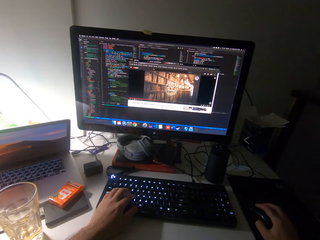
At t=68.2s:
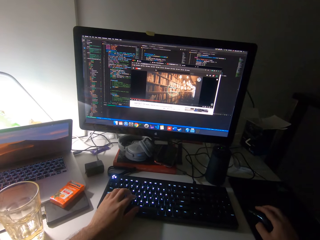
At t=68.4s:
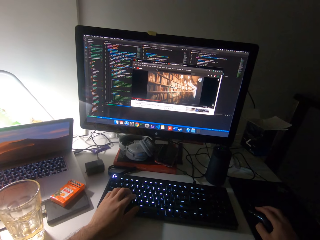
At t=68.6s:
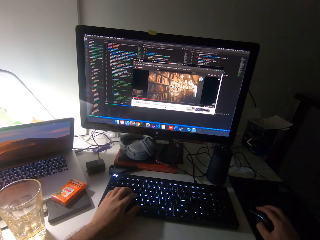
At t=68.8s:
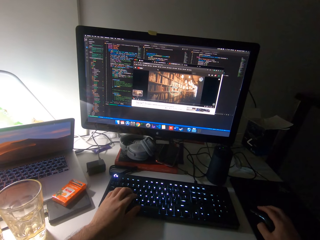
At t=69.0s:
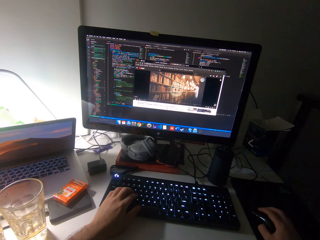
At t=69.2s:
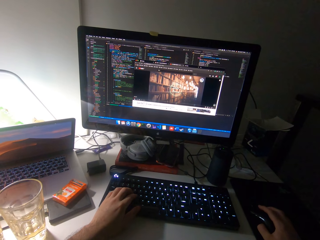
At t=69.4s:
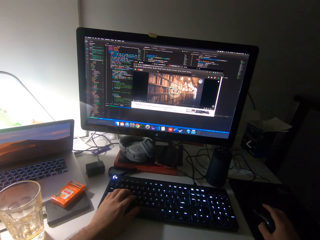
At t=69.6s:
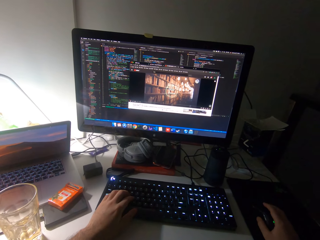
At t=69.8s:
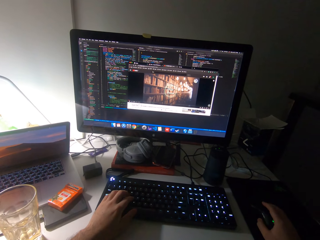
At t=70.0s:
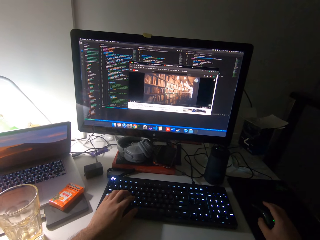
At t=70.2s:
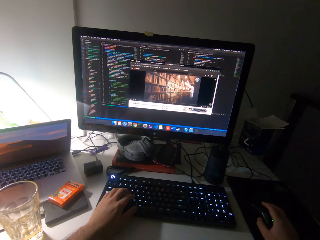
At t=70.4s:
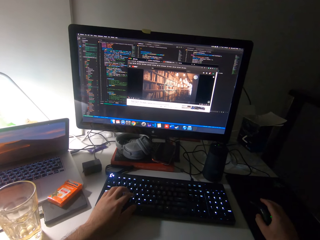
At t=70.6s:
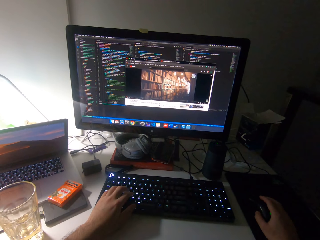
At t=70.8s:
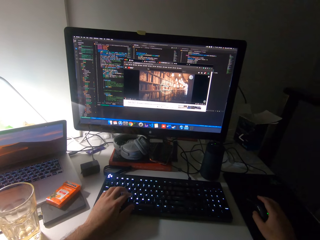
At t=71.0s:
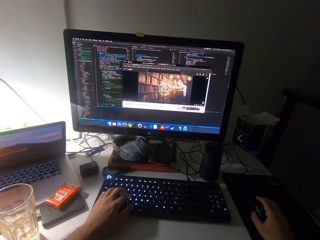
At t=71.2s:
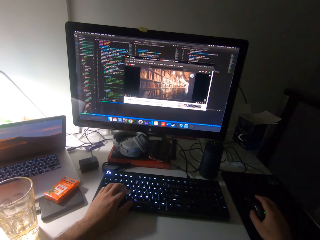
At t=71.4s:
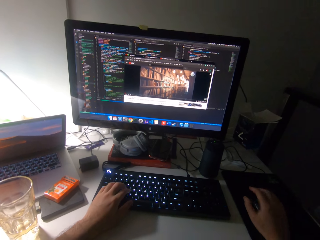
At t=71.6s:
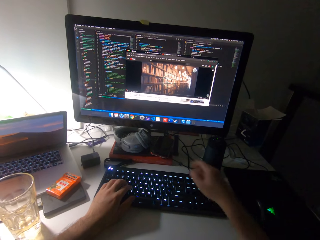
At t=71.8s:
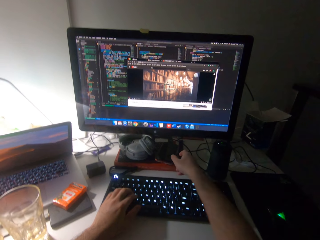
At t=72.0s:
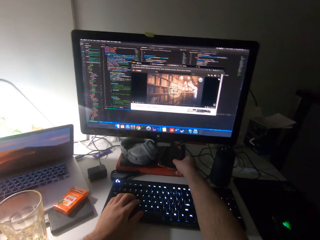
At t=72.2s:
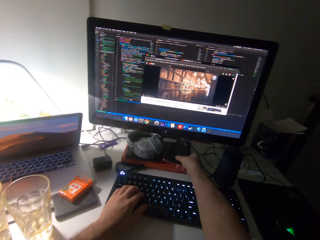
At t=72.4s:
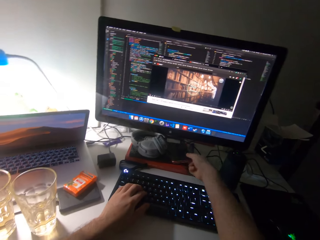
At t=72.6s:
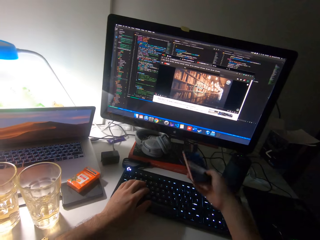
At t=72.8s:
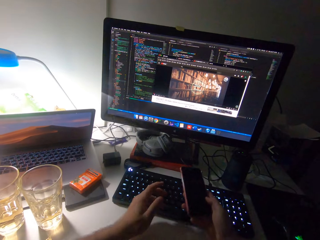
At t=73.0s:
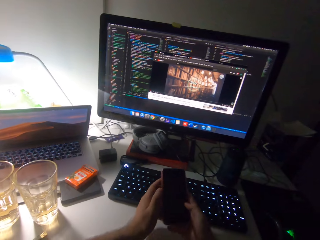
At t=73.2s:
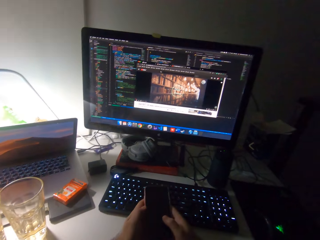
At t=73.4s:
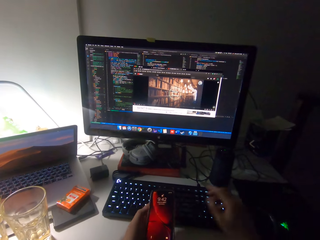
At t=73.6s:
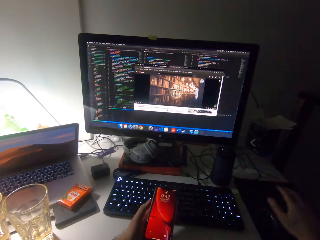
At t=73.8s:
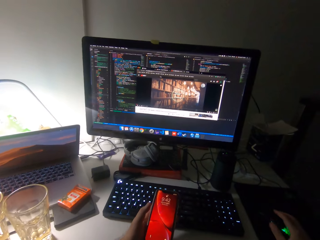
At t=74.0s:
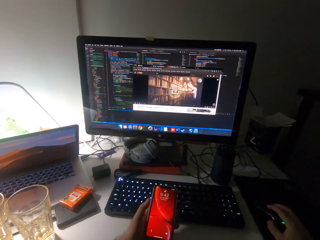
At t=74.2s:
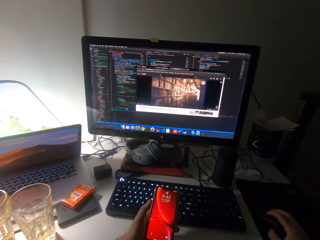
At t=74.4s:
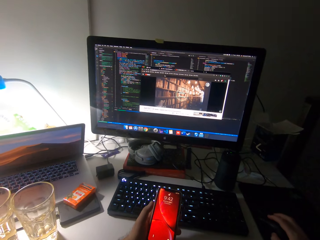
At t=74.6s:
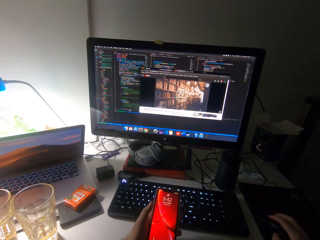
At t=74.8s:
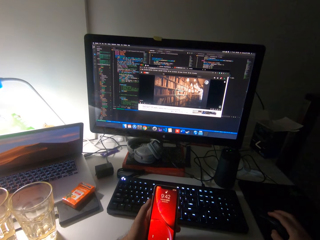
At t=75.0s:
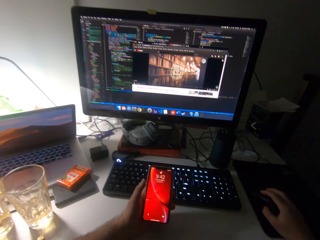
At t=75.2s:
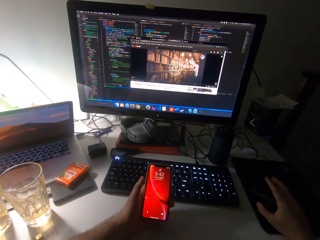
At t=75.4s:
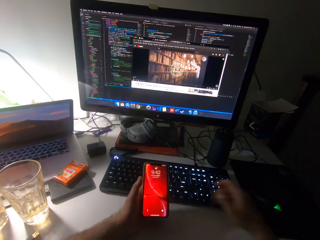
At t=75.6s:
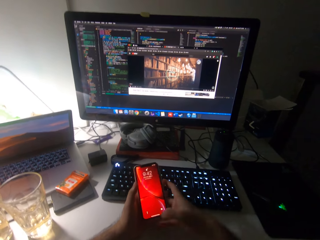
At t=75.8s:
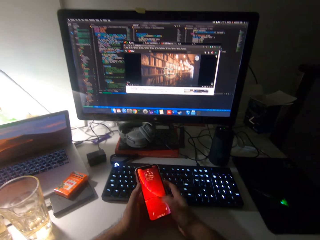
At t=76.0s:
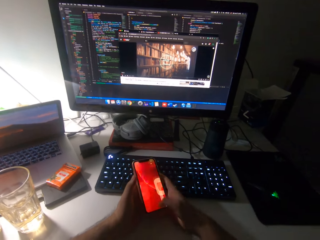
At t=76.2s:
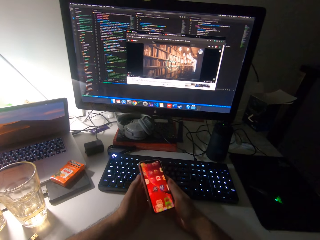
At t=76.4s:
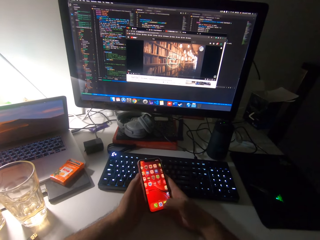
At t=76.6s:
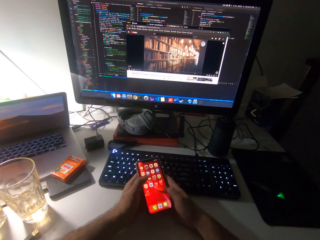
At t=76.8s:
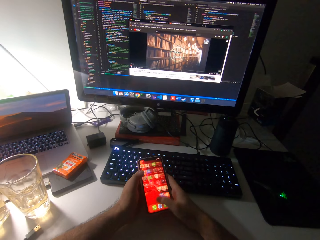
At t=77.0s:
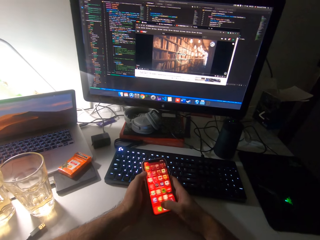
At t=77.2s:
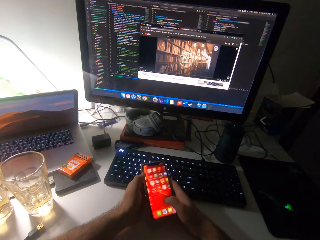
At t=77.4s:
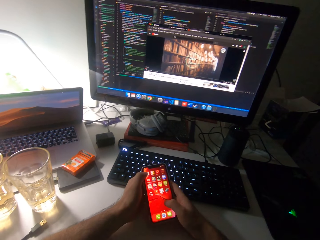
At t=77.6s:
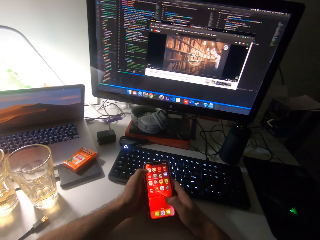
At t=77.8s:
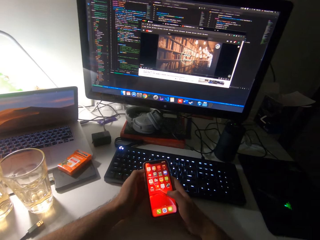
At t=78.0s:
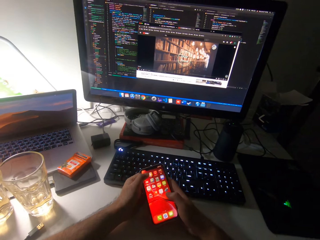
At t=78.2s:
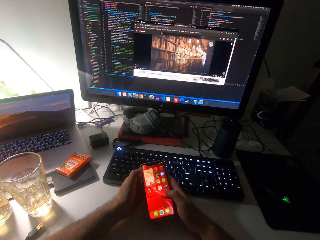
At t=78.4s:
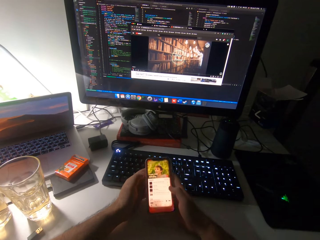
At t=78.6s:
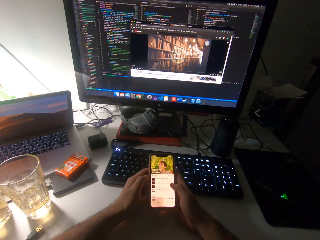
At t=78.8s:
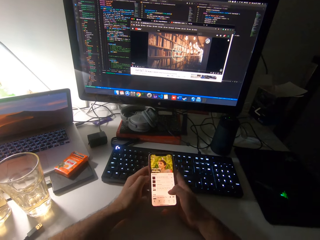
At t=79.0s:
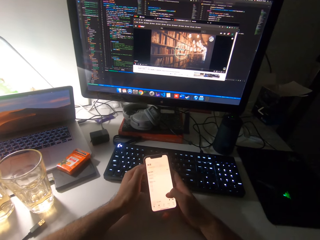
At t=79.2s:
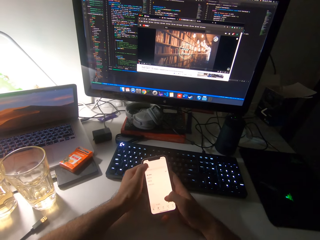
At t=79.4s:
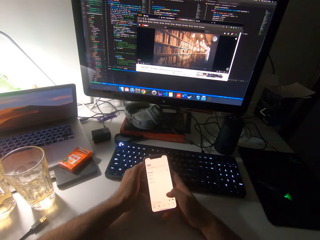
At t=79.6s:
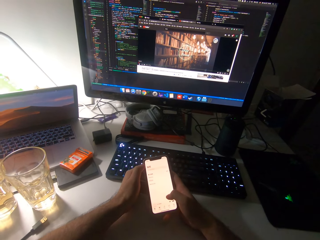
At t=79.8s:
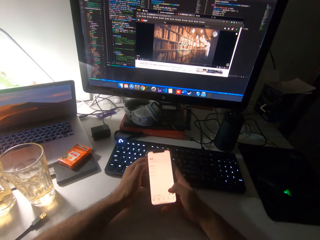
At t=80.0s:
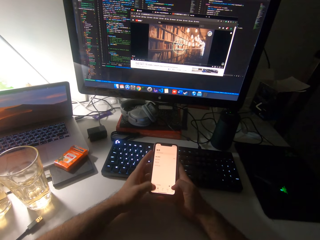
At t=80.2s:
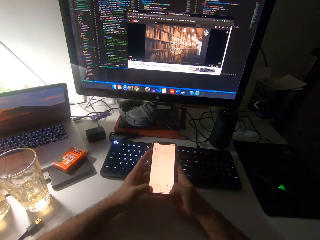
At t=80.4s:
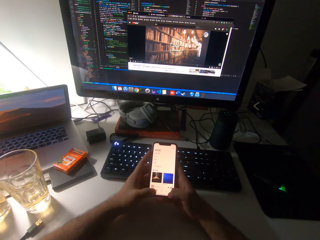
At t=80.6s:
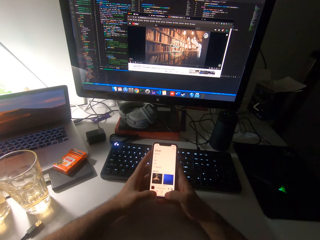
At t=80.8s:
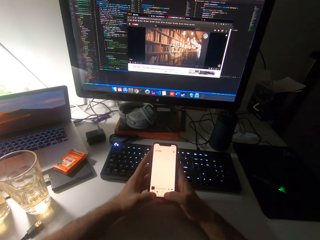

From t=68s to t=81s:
The camera wearer uses the mouse. He picks up a phone from the computer with his right hand. He holds the phone with his left hand and operates the computer with his right hand. He scrolls the phone. He operates the phone with both hands.

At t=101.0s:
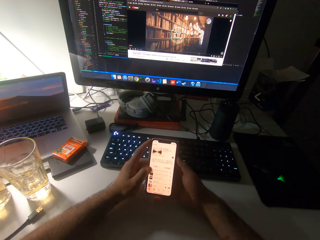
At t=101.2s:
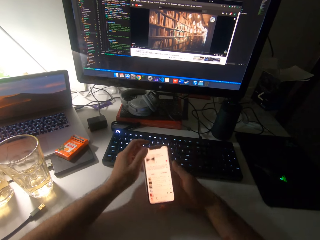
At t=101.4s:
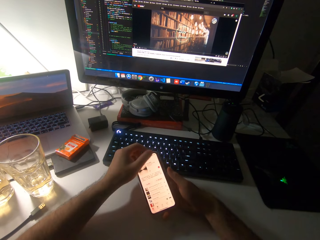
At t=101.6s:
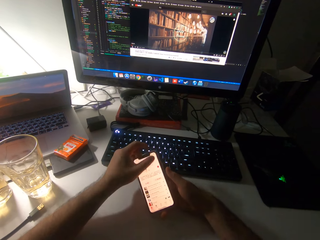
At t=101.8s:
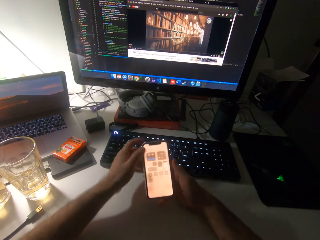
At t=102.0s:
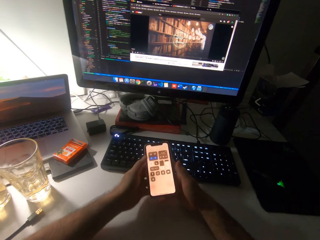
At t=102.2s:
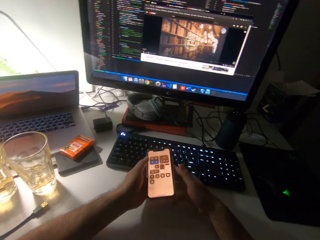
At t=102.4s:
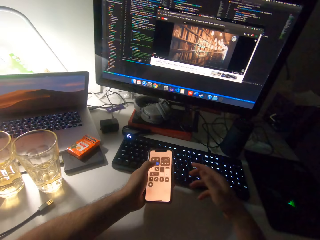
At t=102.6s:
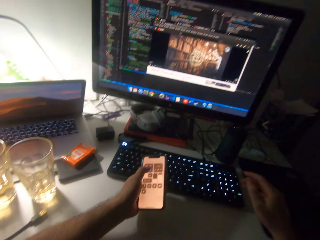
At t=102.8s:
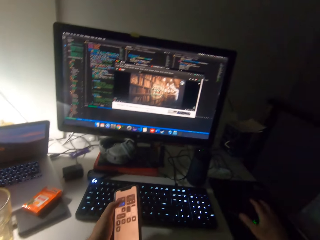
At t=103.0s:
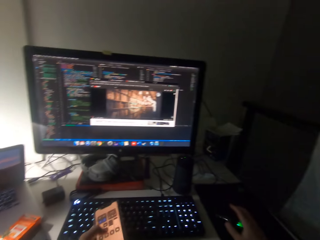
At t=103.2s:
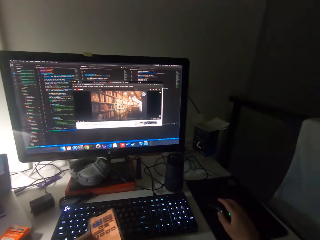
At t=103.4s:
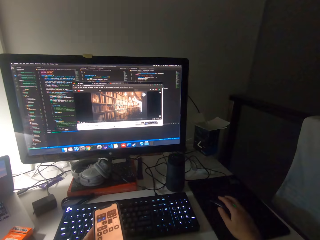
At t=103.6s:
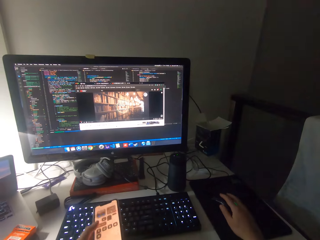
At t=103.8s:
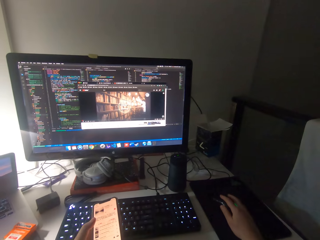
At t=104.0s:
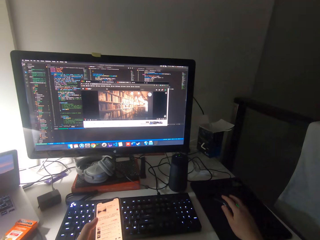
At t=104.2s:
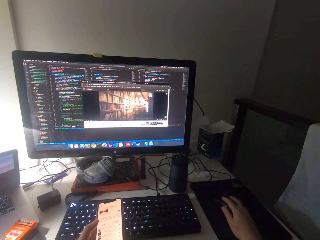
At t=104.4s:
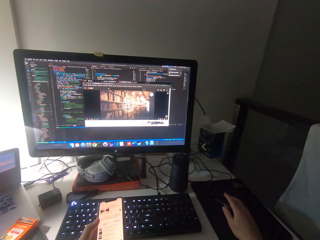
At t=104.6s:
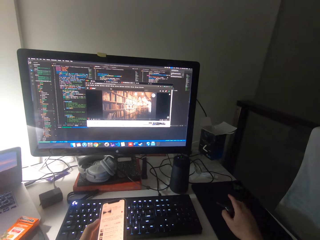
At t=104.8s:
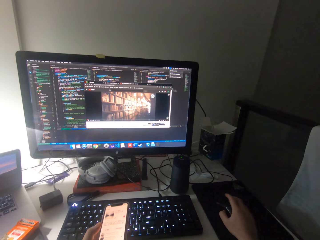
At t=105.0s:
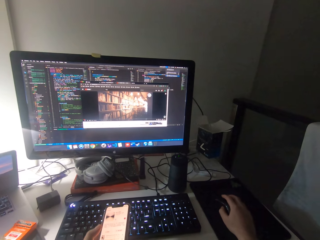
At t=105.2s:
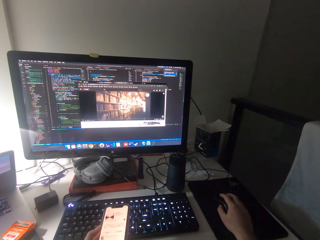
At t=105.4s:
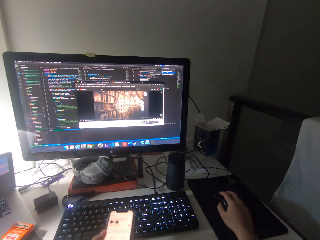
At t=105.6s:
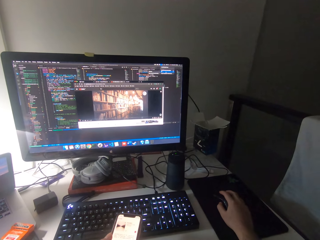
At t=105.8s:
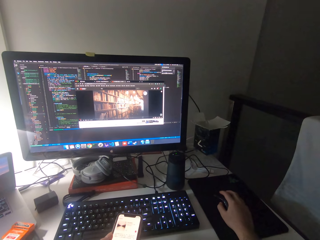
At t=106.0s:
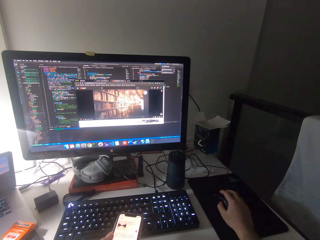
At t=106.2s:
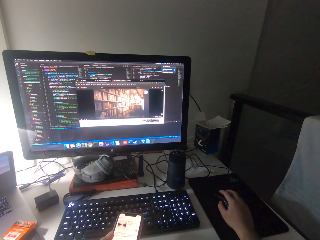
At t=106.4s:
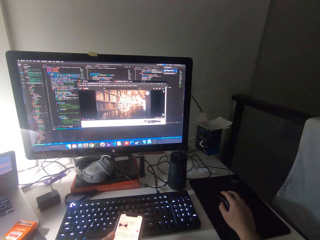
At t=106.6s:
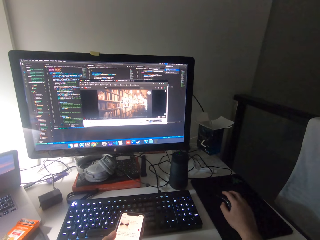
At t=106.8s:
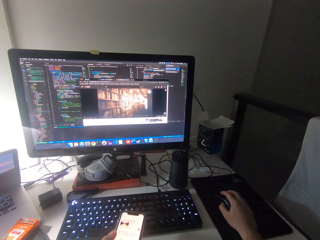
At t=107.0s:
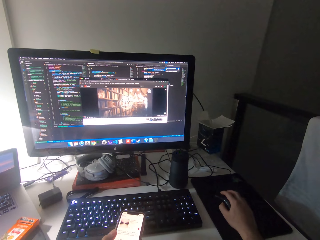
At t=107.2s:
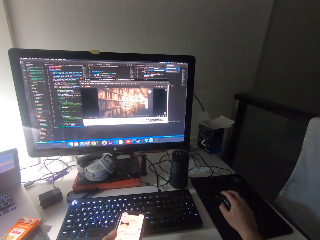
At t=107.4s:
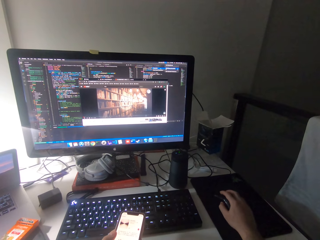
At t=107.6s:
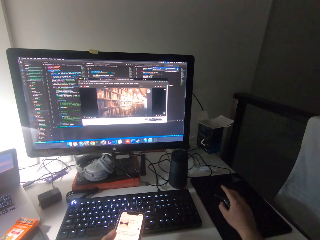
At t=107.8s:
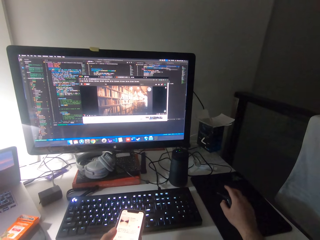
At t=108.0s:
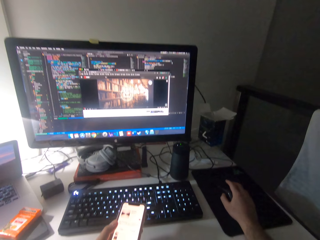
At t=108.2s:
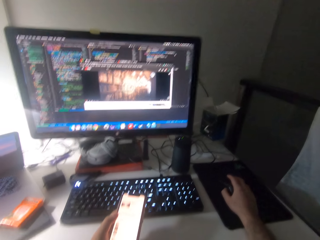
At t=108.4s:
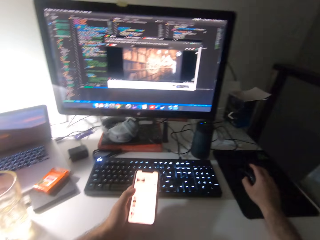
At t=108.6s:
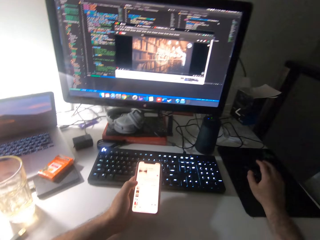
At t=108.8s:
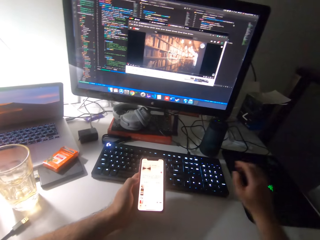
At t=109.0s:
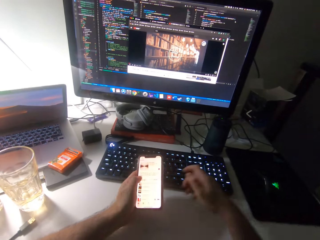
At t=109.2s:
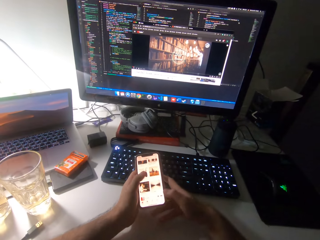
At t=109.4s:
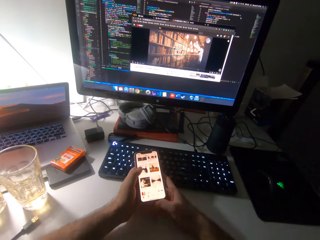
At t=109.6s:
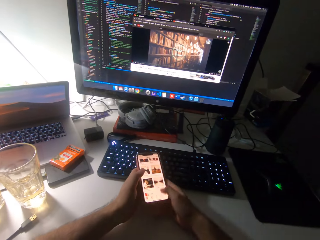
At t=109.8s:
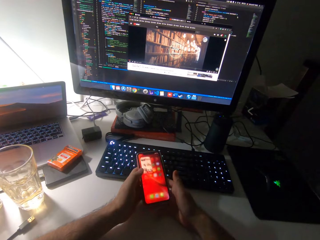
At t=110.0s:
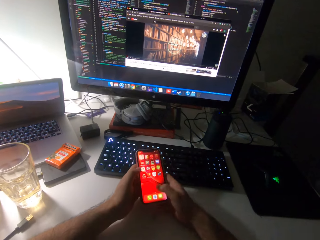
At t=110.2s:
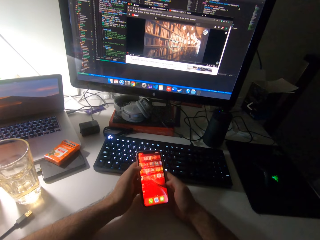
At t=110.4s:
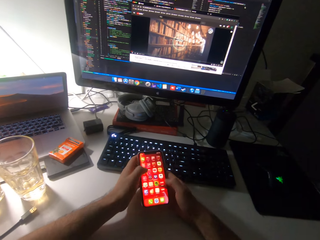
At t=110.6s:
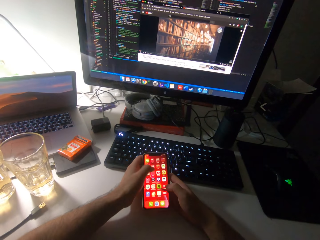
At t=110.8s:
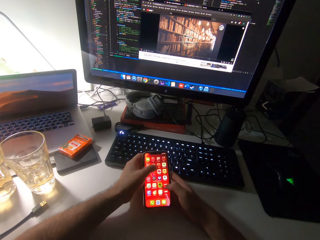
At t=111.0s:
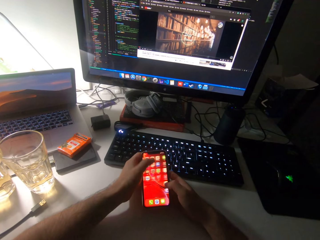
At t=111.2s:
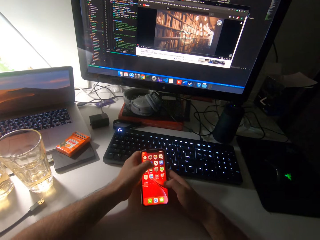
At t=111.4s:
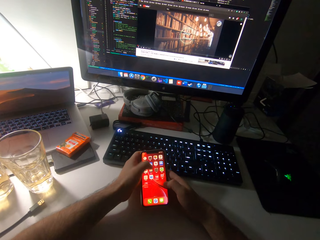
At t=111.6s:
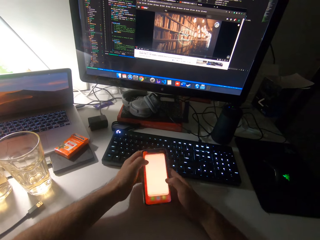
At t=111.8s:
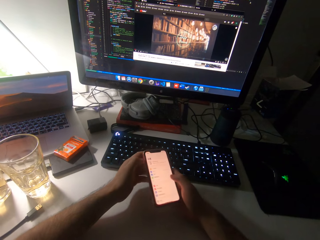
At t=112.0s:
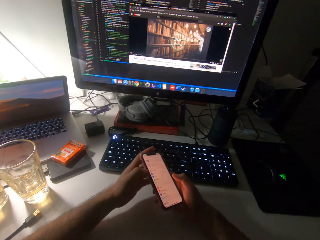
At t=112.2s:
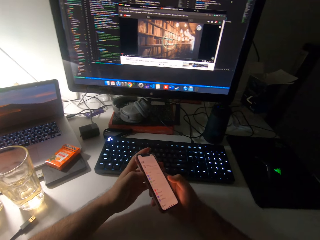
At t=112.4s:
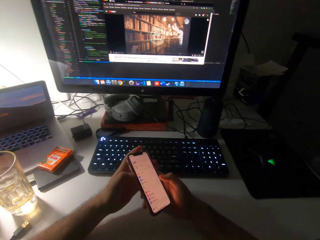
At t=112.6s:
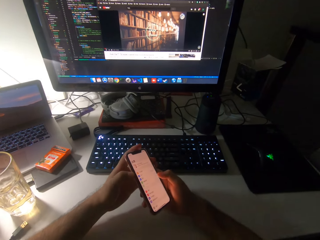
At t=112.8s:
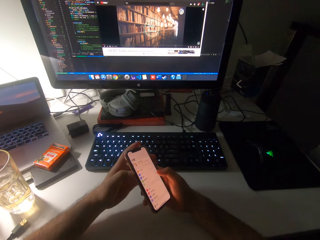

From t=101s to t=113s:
The camera wearer operates the computer with his right hand. He holds the mouse. He operates the phone with both hands. He scrolls the phone.
